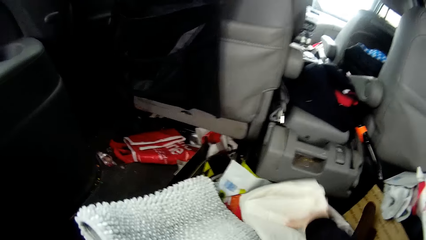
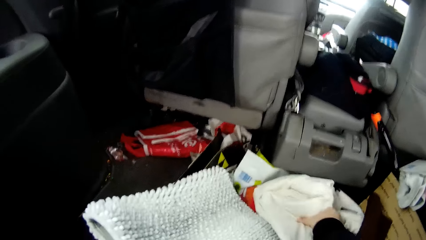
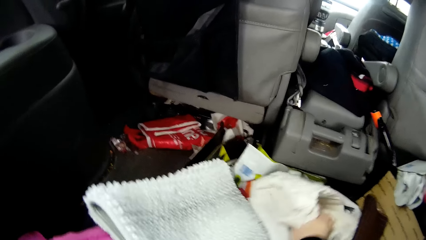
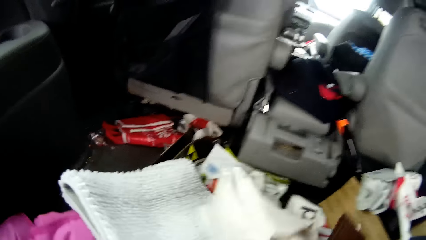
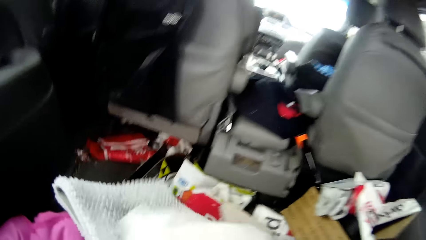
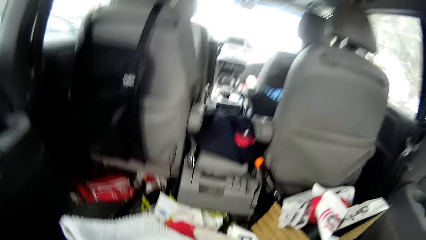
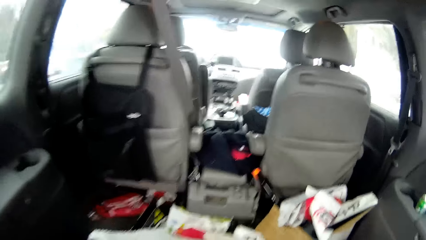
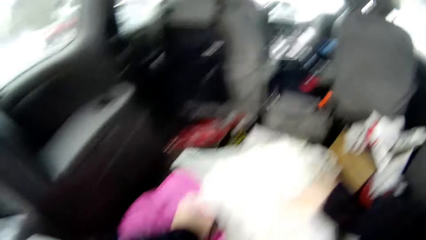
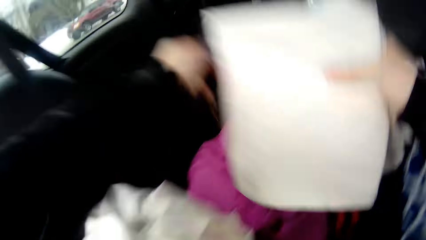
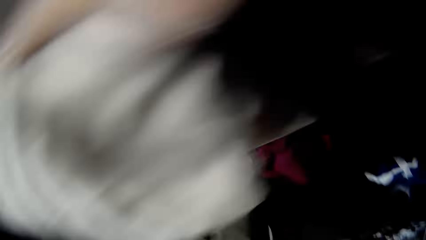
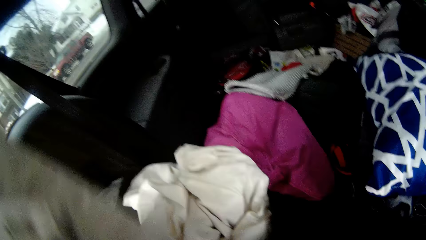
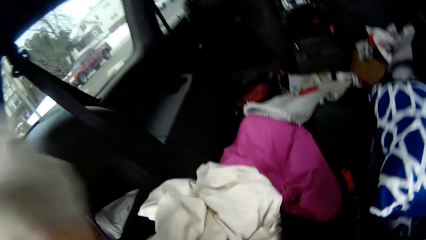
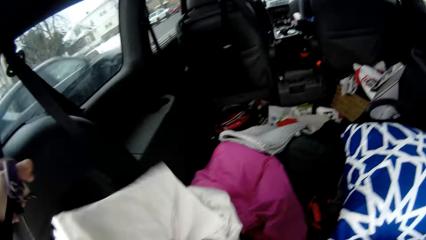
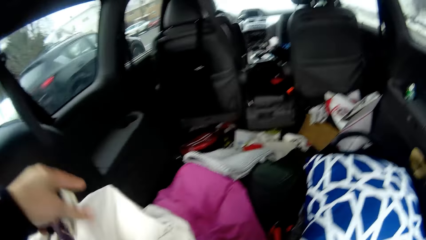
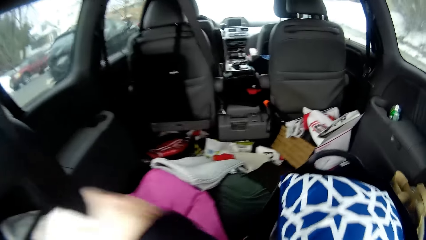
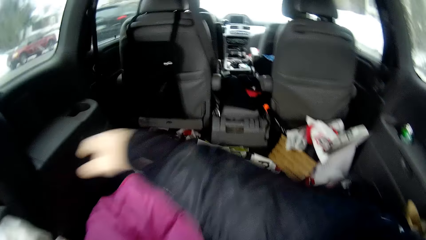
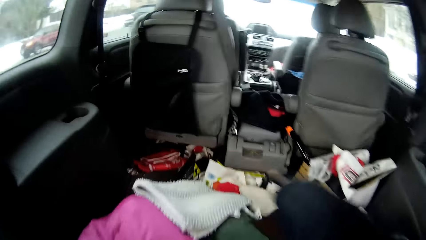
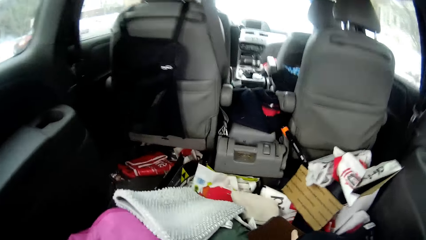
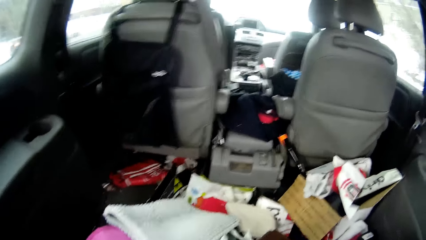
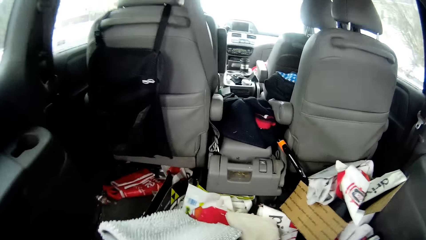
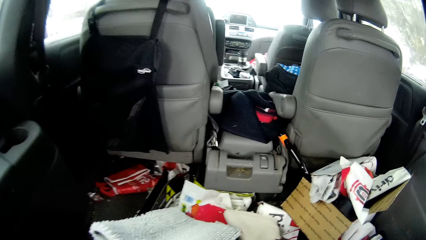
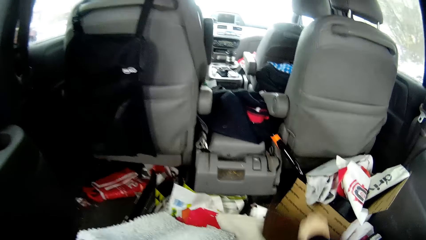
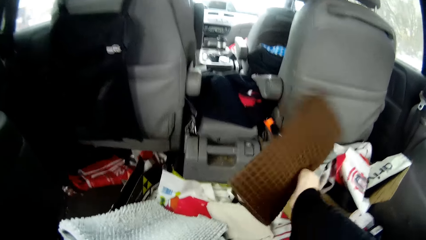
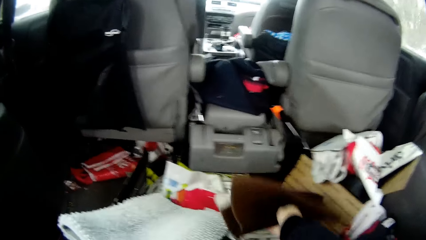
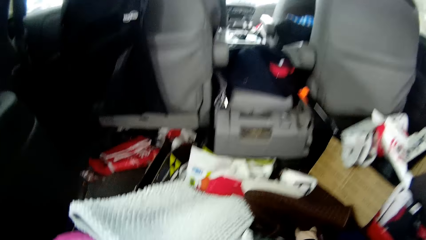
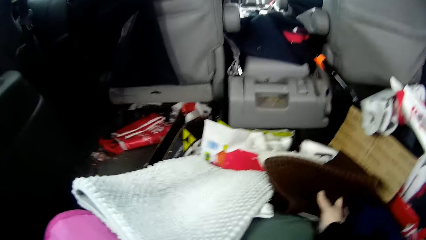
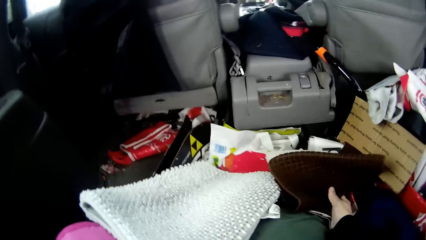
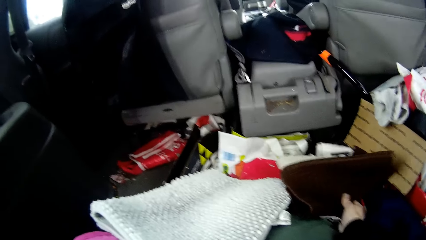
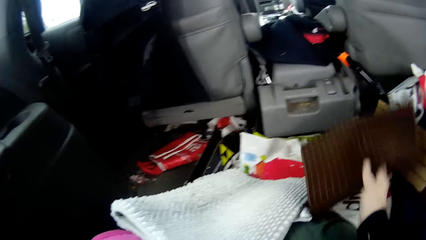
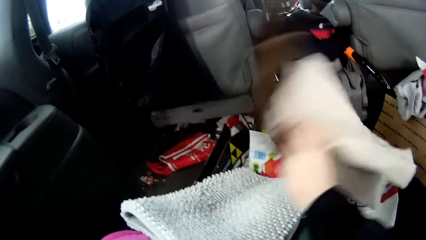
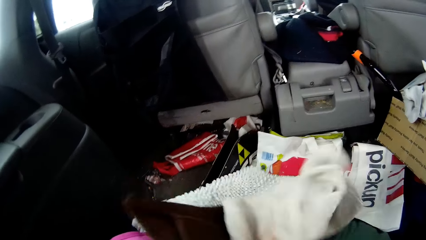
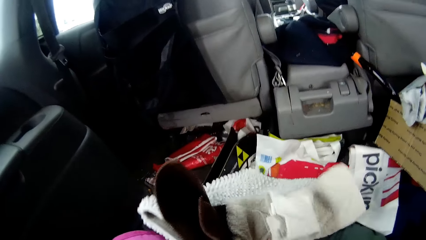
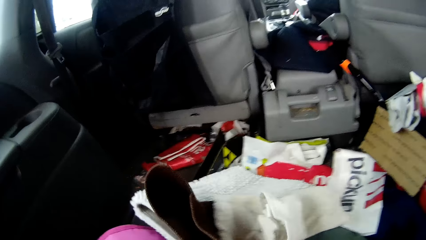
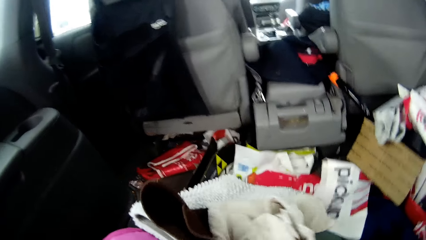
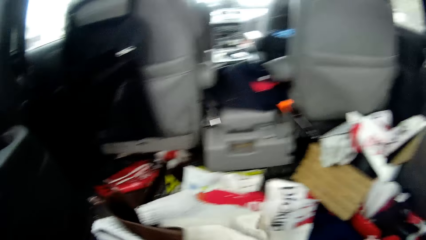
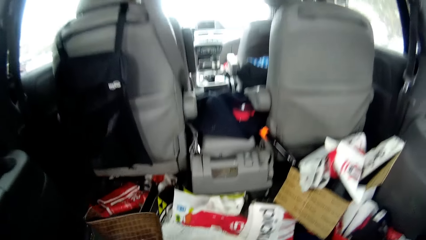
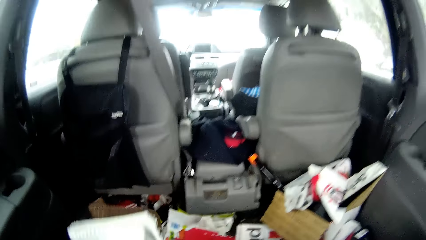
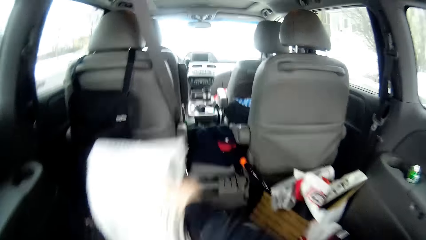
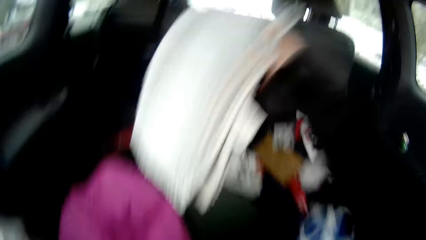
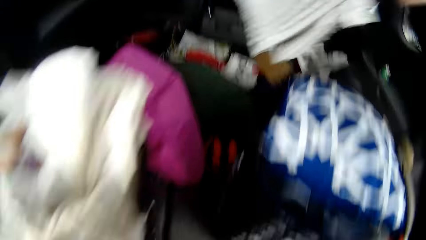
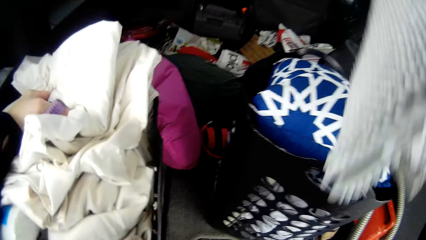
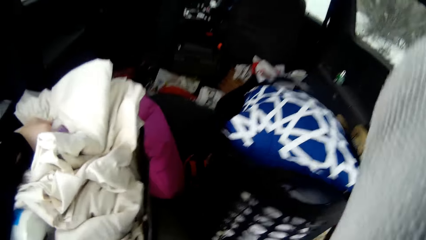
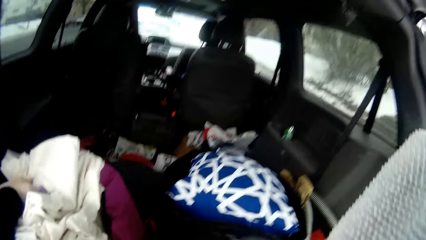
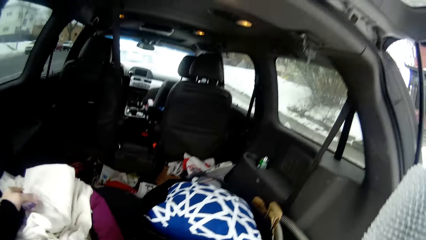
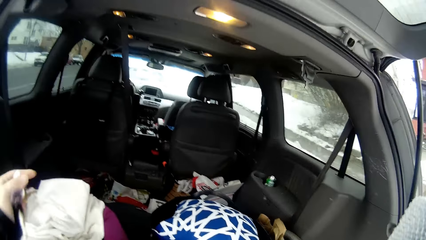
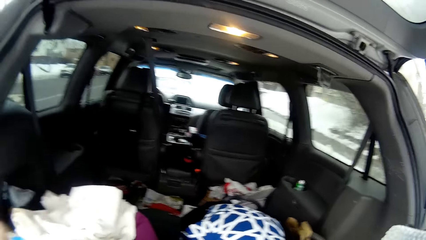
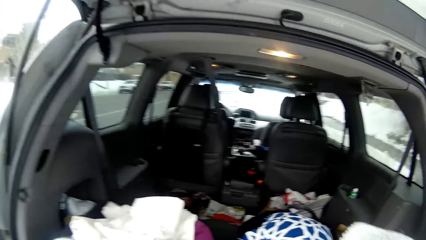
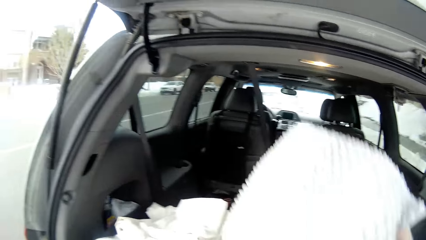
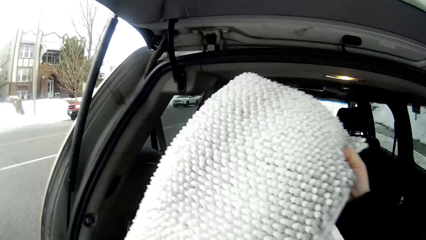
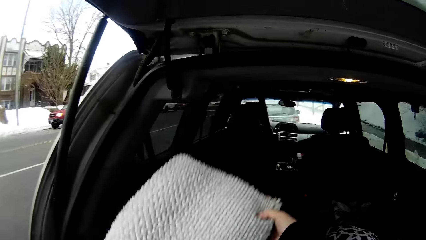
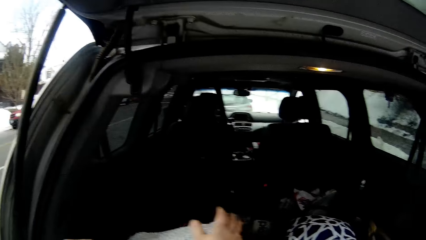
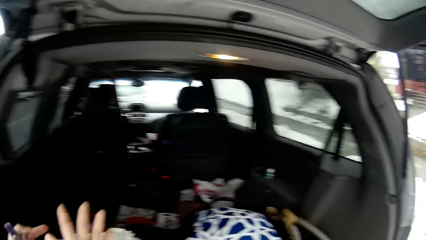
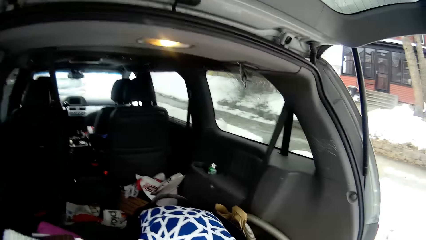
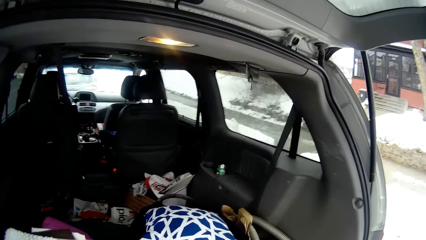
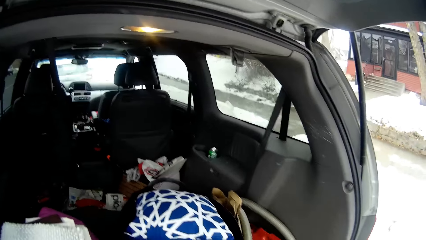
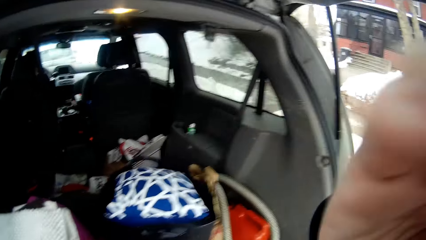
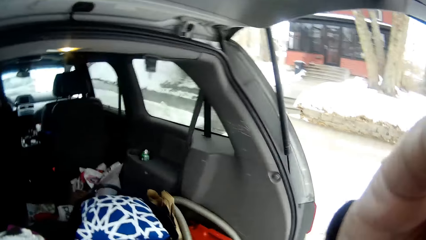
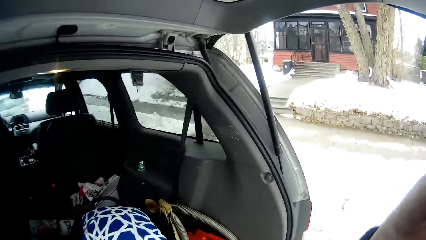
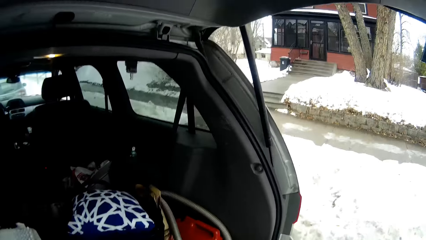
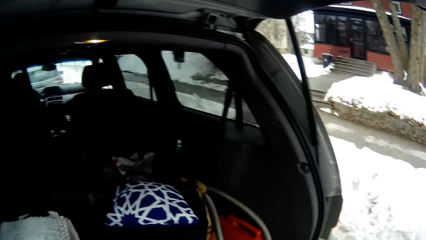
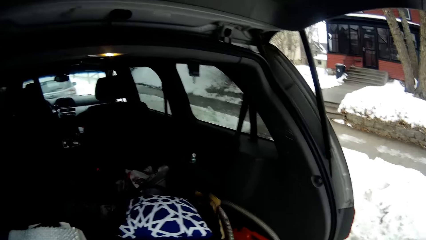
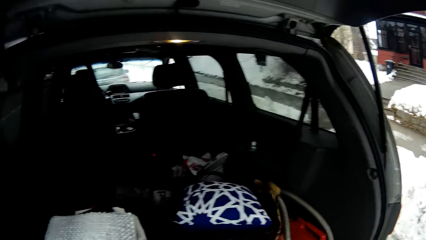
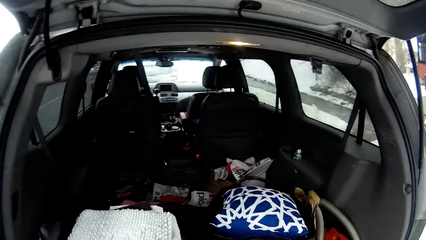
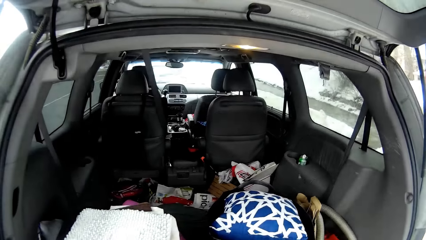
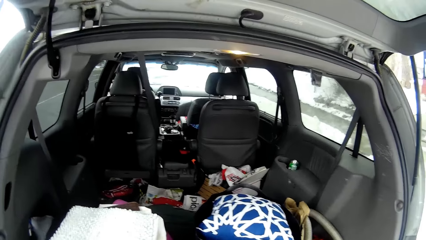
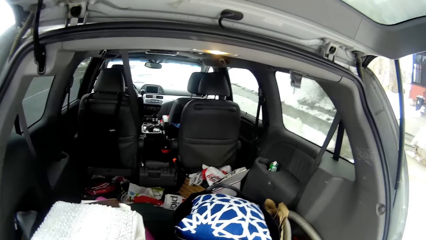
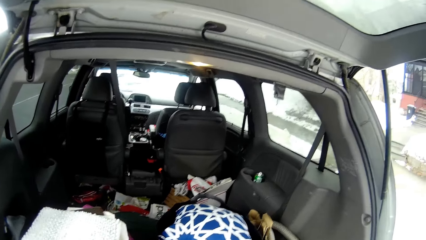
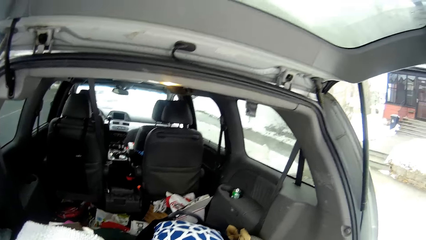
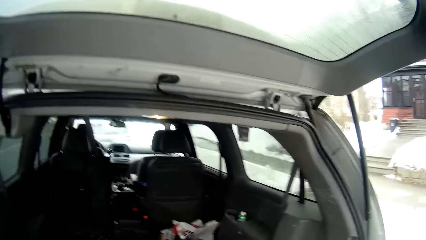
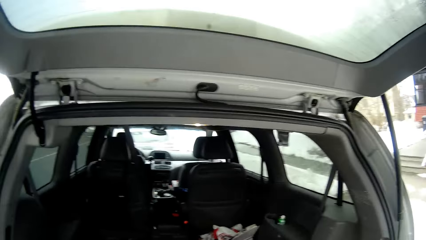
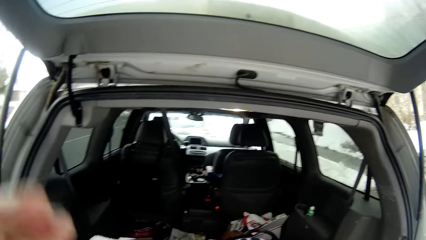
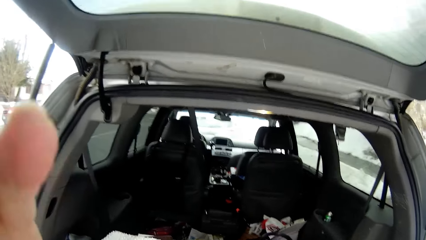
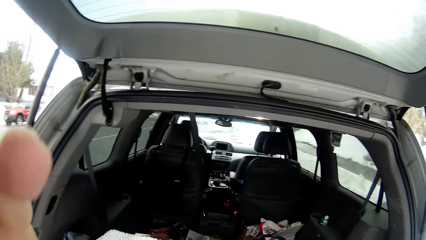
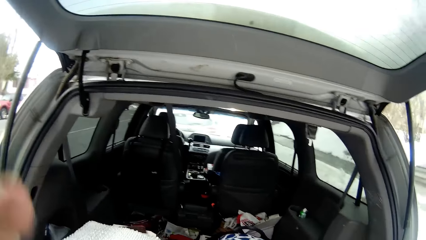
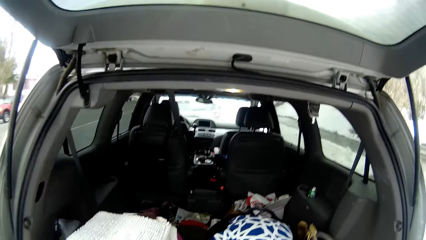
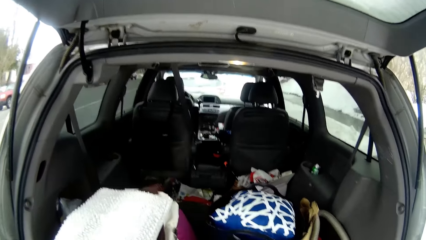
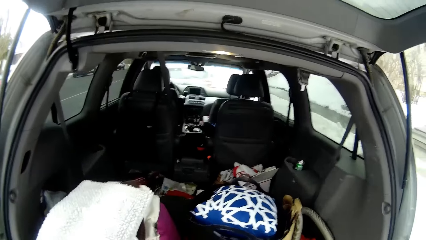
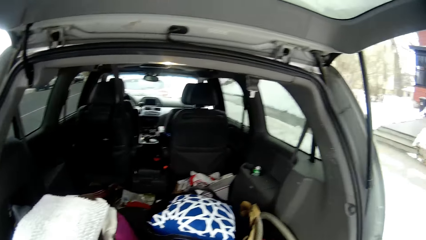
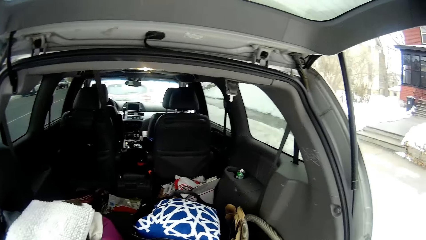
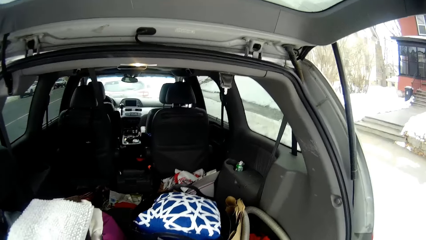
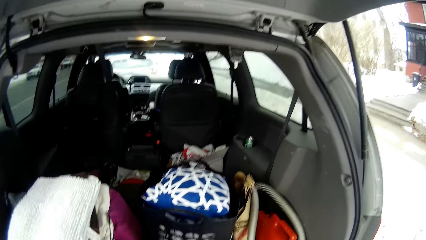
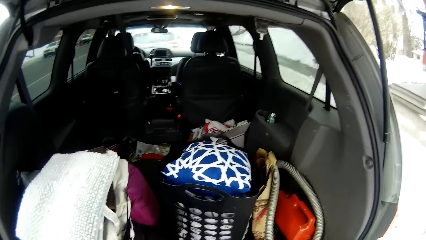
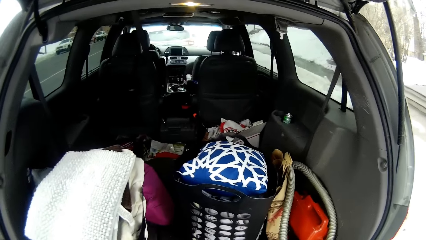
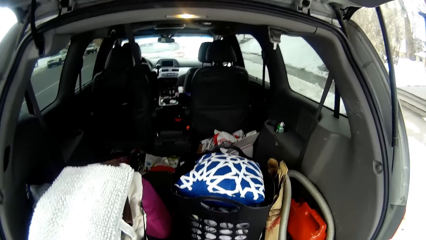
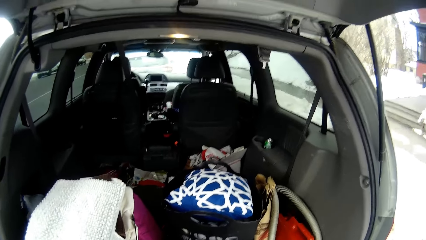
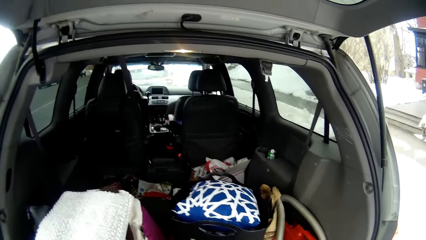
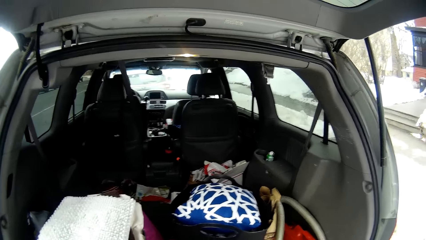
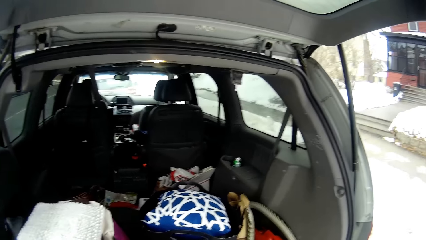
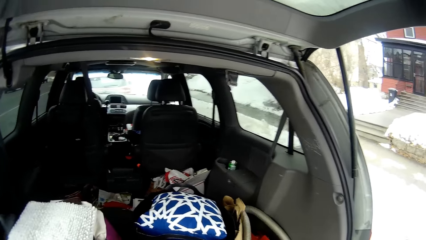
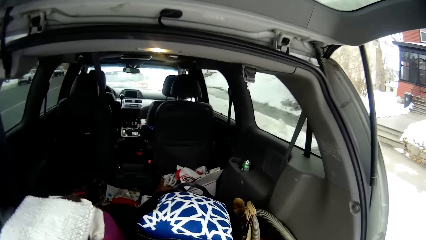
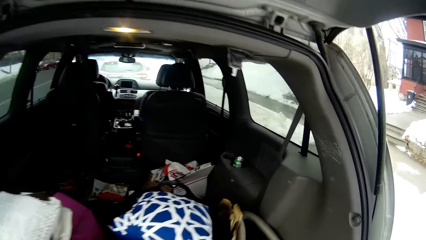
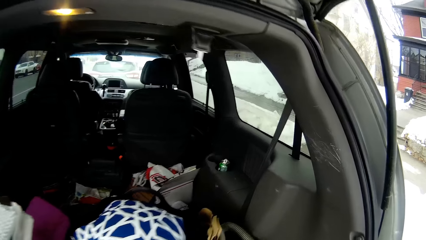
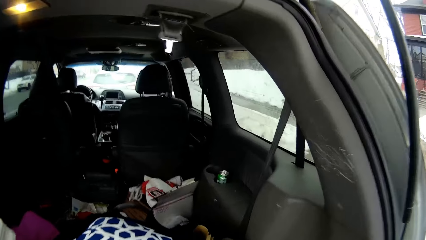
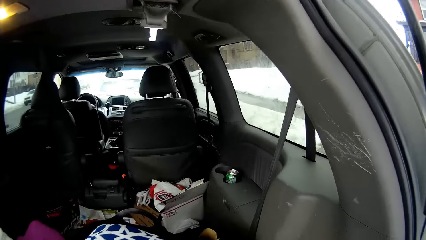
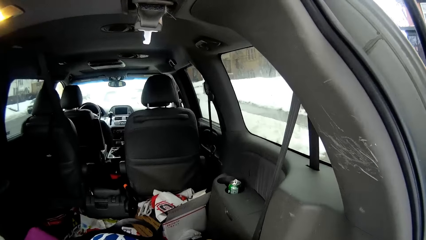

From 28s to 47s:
The camera wearer picks the bedsheets. They adjust mats. They pick the mats. They adjust the mats. They lift the right hand towards the head. They lift the left hand towards the head. They look around in the boot.
